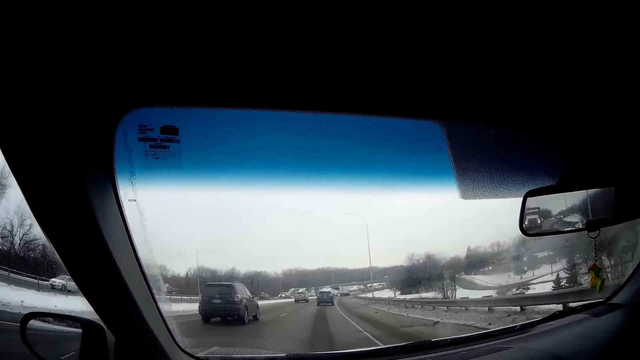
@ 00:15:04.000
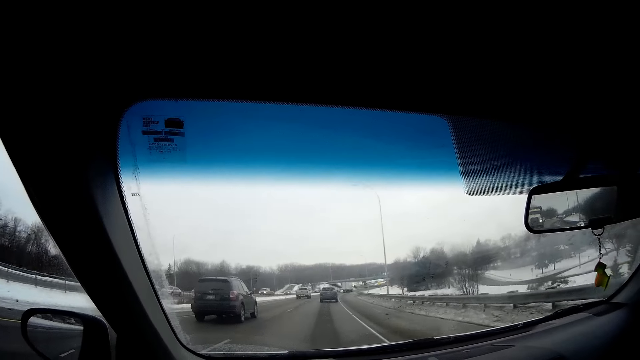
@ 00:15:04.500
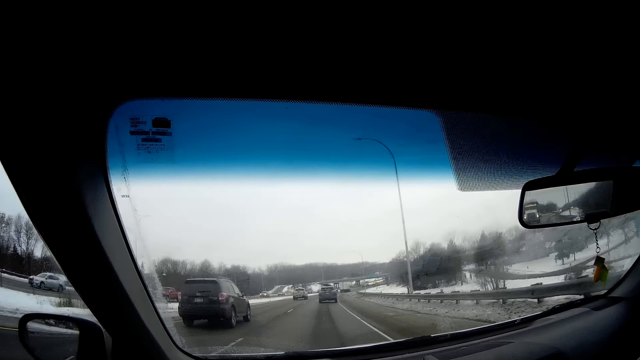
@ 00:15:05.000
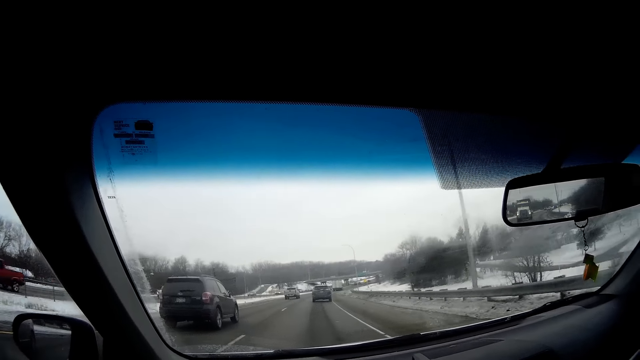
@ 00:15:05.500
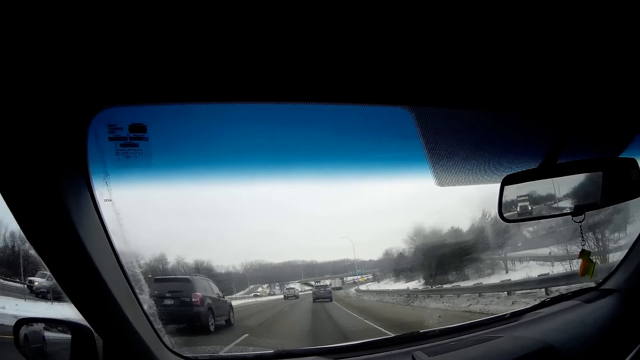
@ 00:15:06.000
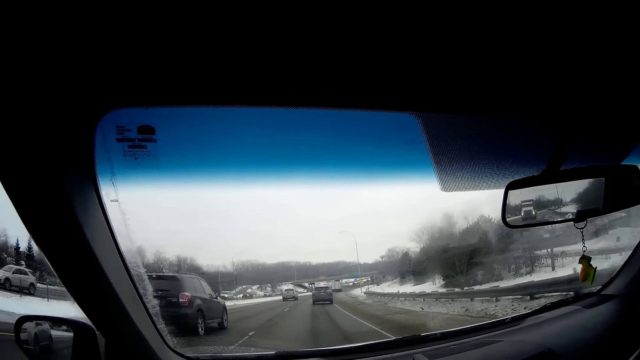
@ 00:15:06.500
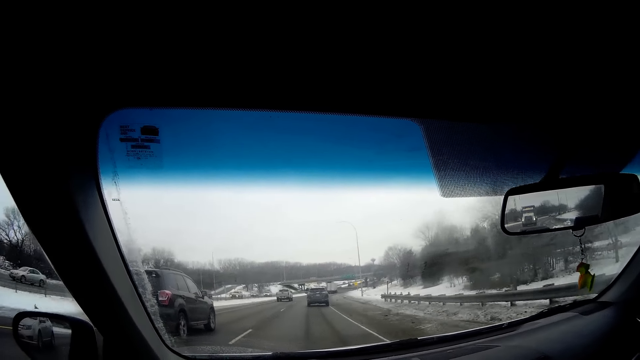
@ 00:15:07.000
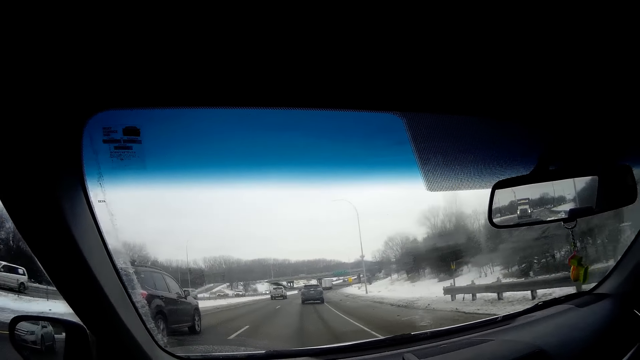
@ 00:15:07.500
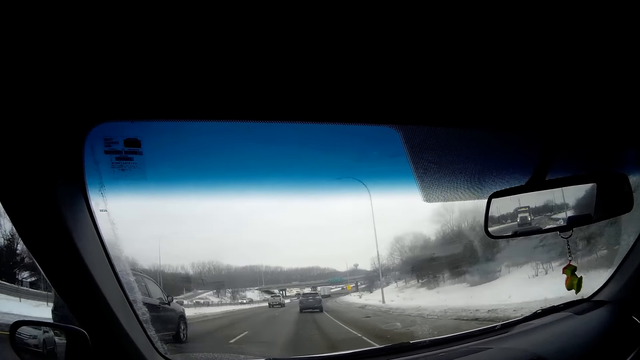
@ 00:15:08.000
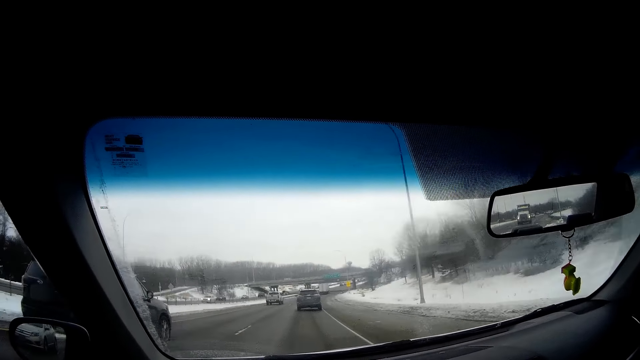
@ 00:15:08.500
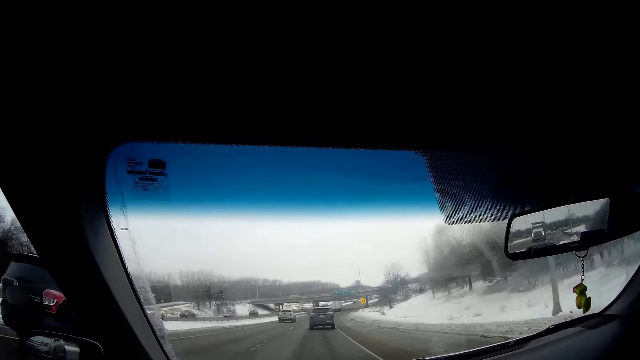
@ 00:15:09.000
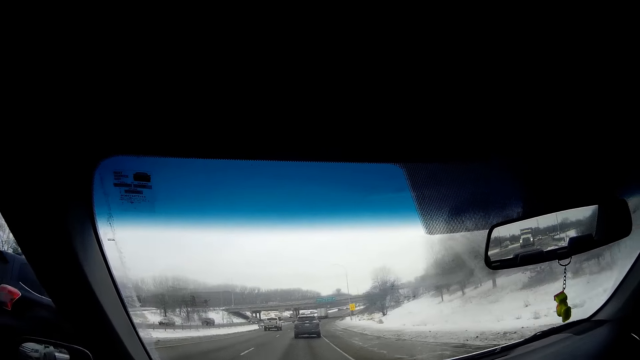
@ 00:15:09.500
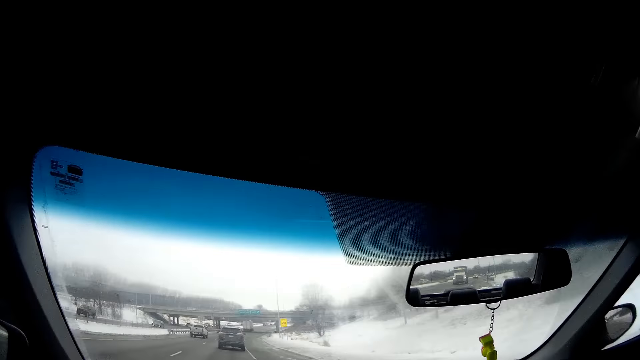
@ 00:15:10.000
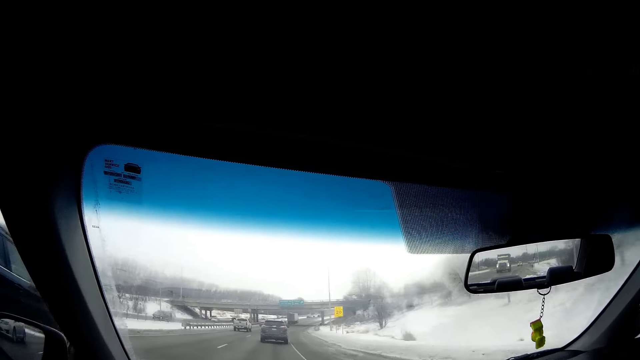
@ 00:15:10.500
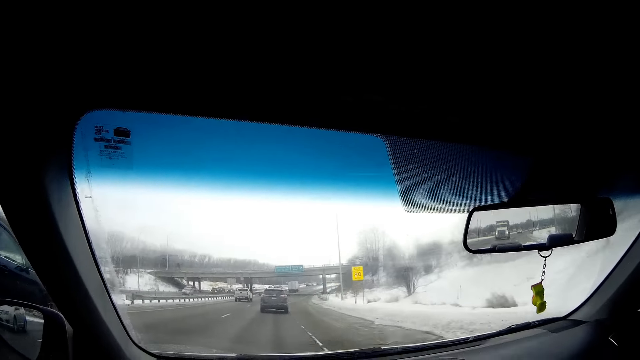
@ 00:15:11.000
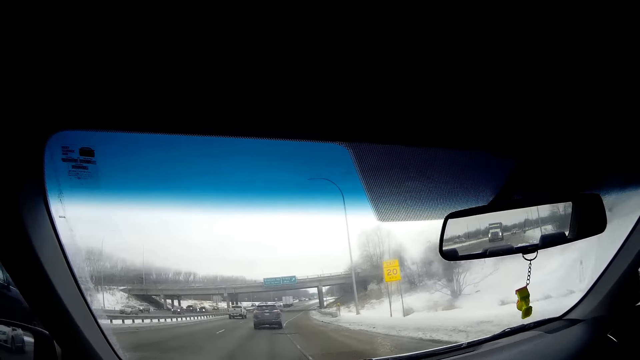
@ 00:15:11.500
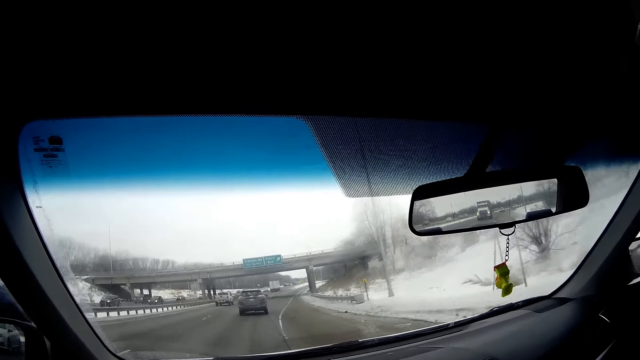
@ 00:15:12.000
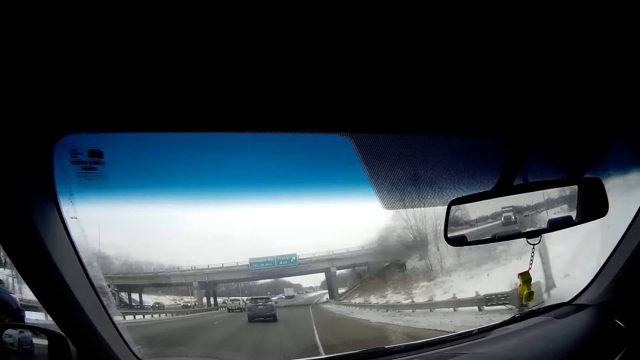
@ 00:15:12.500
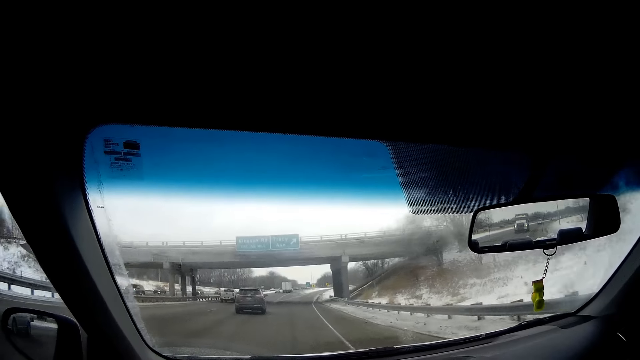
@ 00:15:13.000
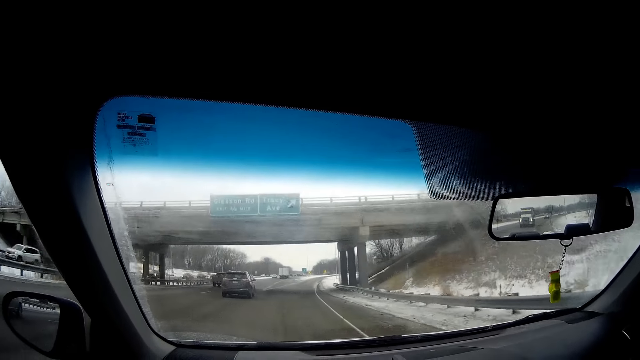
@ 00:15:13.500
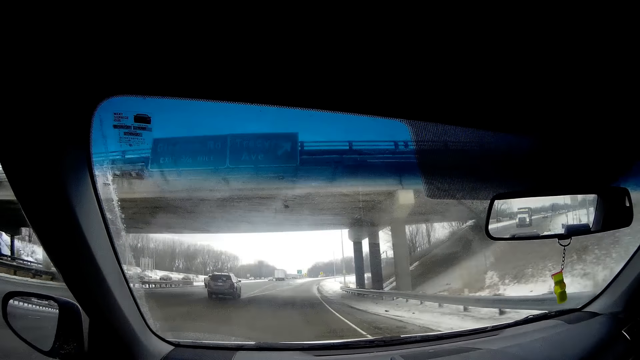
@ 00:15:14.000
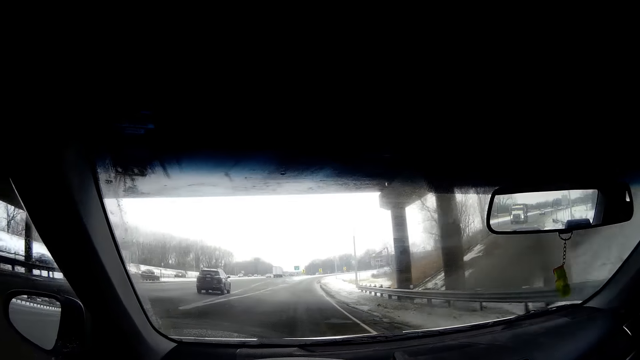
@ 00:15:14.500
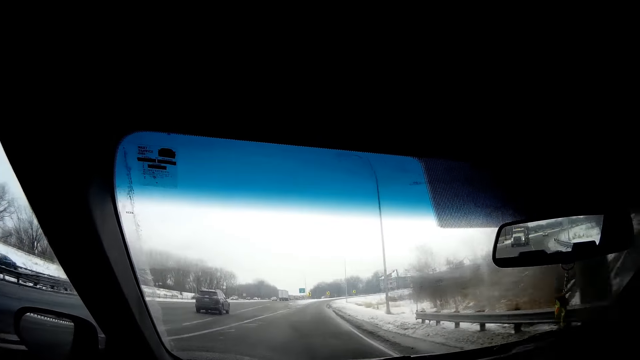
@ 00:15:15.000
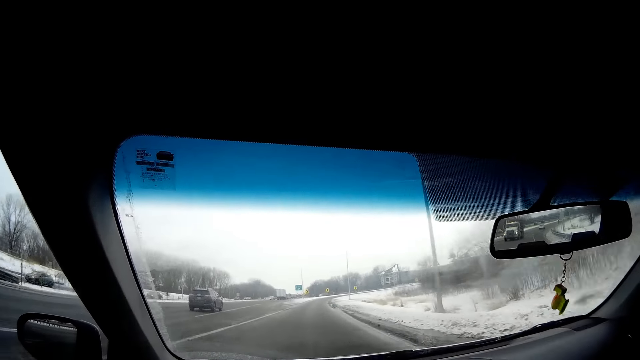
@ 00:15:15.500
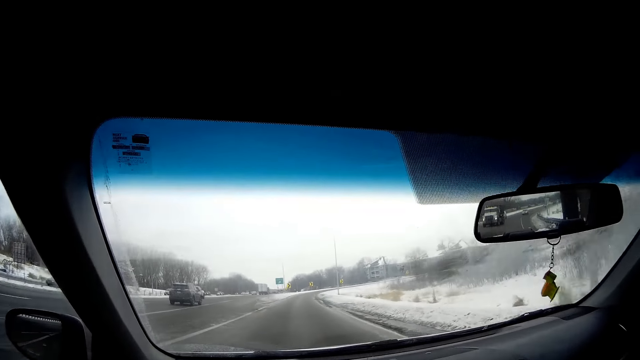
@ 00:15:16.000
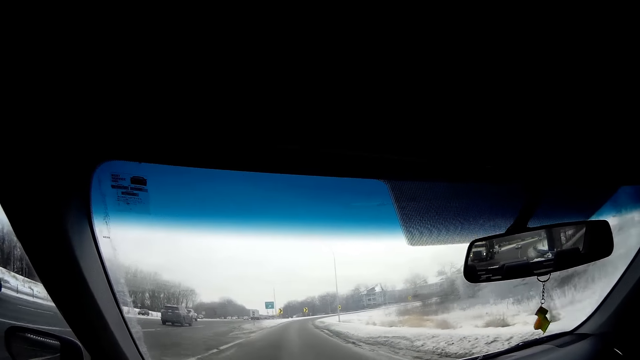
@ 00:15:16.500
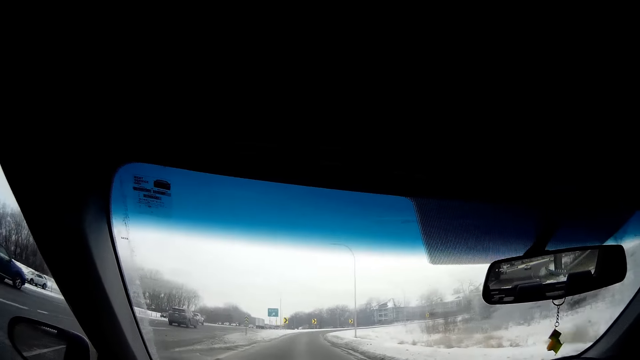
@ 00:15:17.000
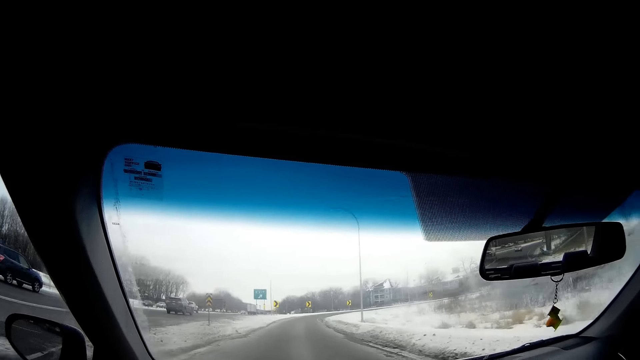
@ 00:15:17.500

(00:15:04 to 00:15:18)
The camera wearer drives past a black car. They drive past a bridge.

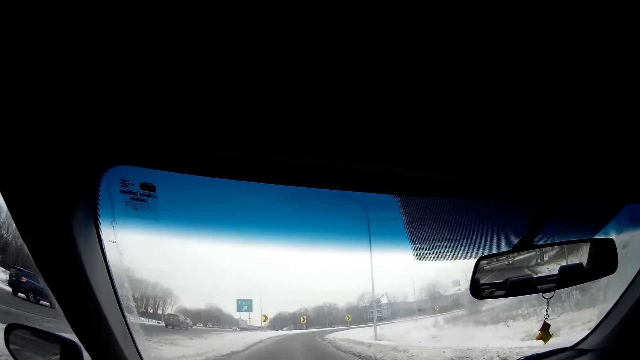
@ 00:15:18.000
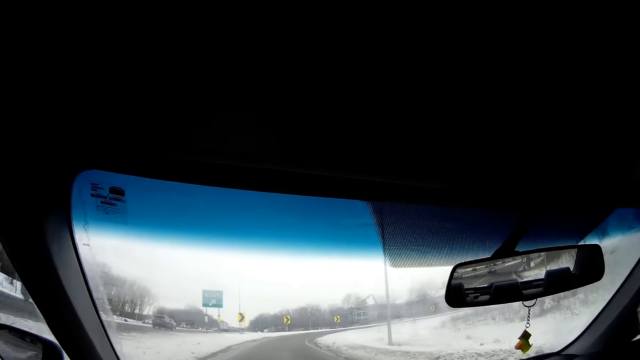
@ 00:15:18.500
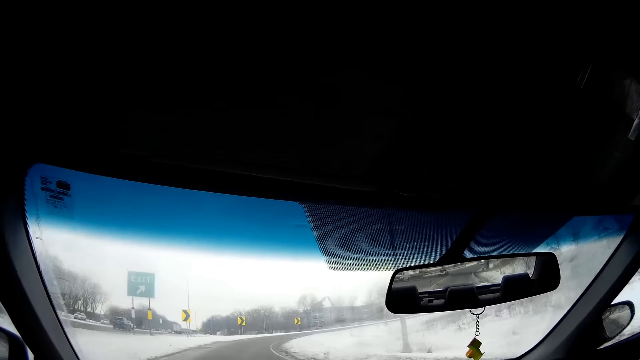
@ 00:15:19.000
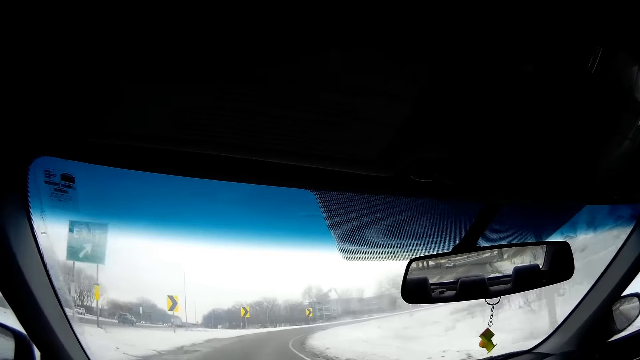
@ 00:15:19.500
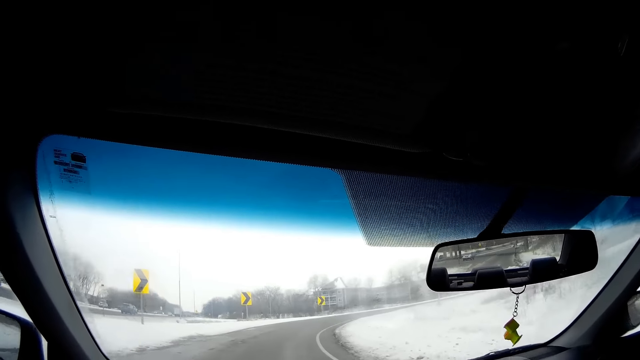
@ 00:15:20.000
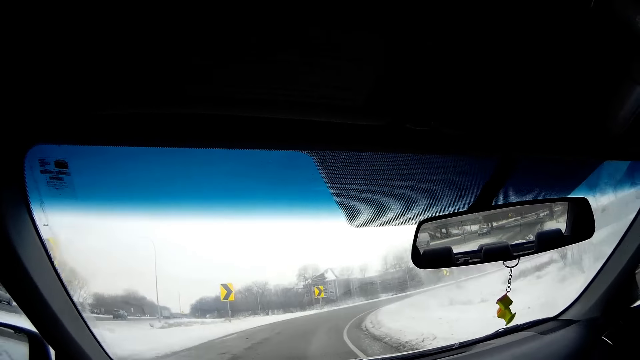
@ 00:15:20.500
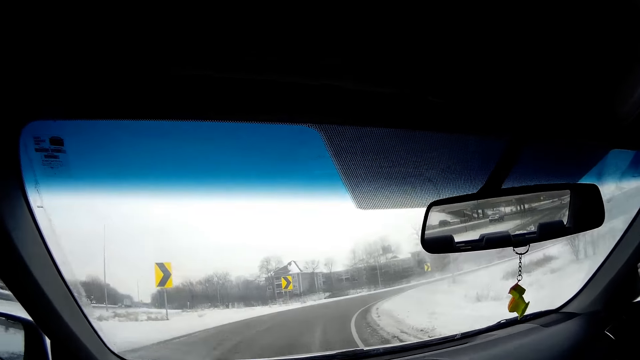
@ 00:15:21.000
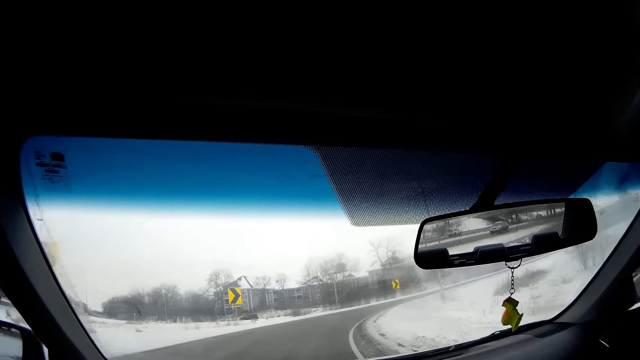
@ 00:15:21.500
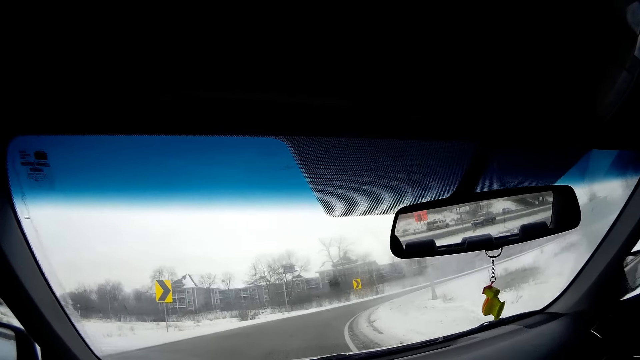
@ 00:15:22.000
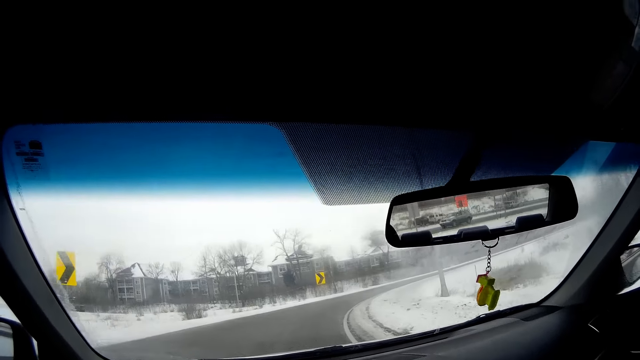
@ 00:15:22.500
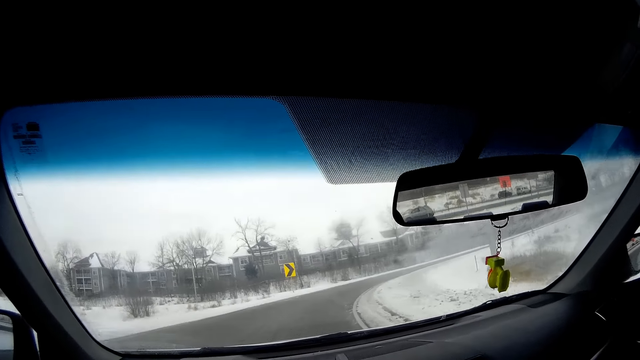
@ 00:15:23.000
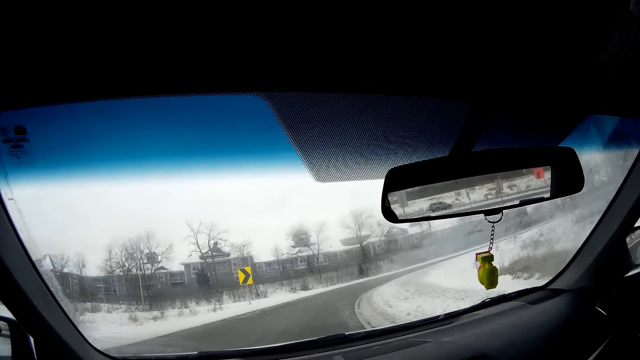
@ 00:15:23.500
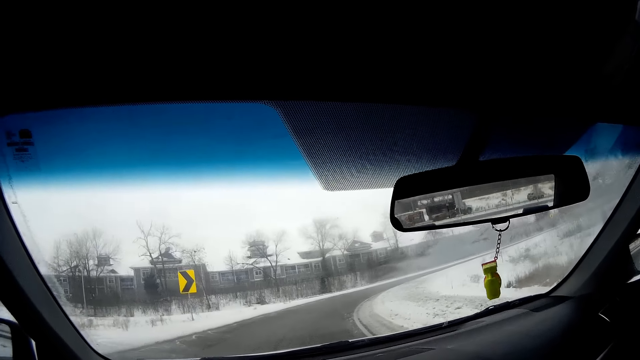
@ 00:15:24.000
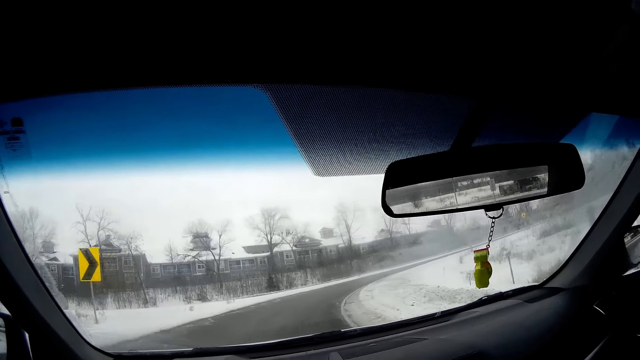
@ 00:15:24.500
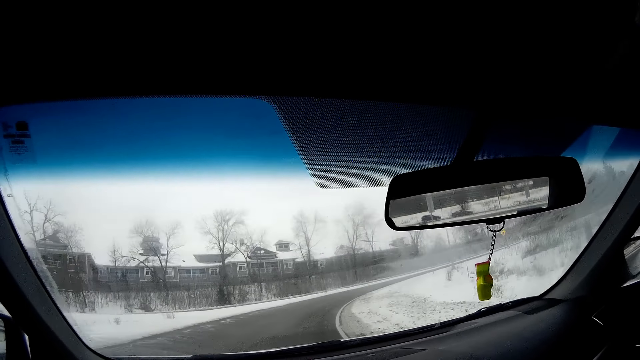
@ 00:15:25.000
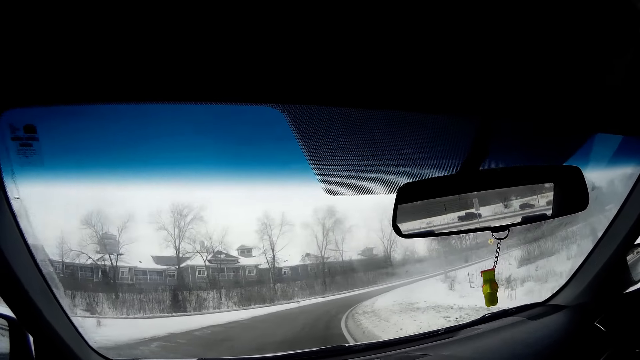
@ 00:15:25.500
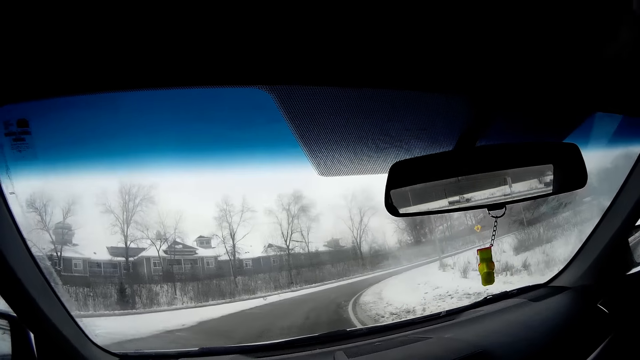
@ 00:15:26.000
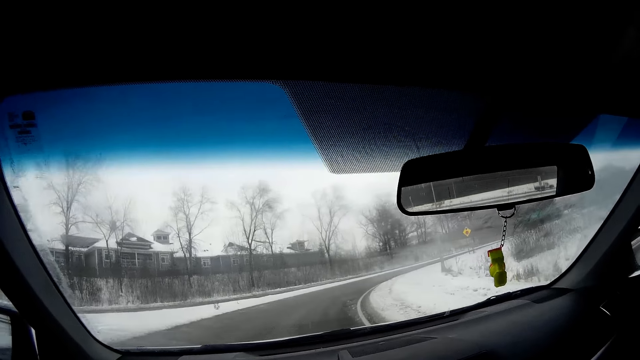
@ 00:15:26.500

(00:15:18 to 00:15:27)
The camera wearer makes a right turn off the expressway.
